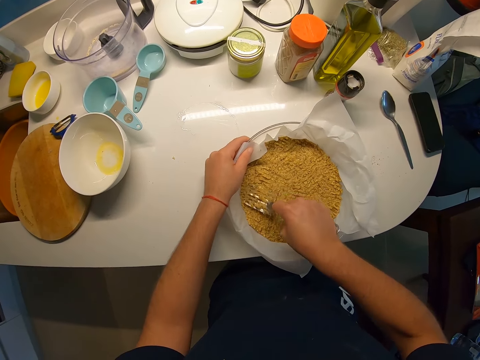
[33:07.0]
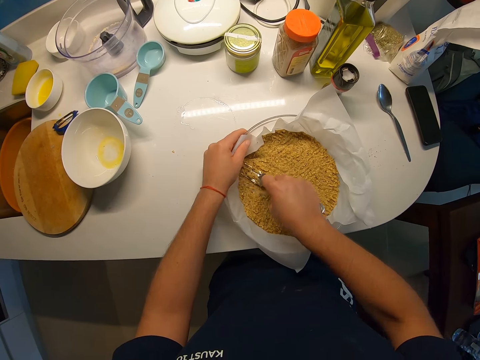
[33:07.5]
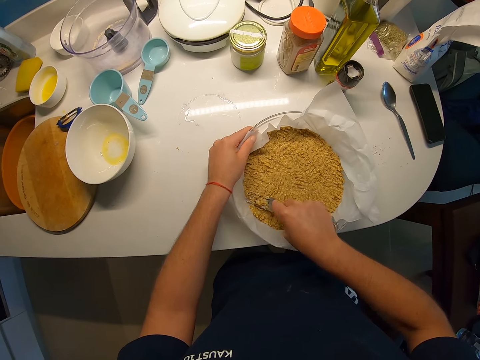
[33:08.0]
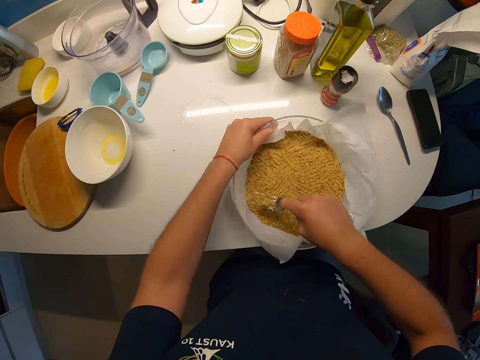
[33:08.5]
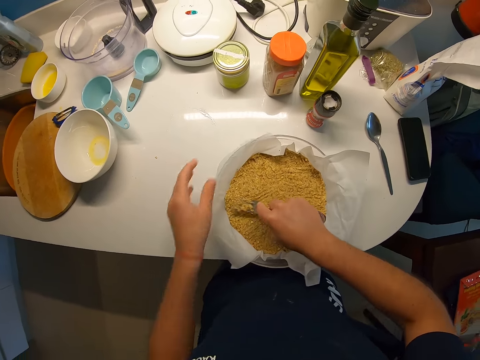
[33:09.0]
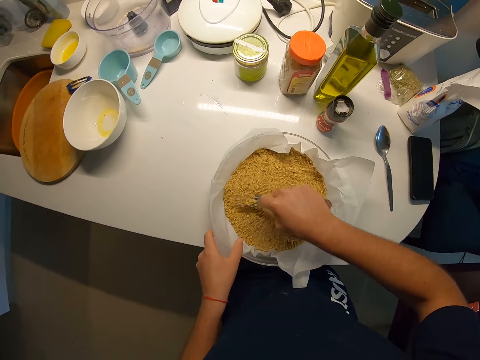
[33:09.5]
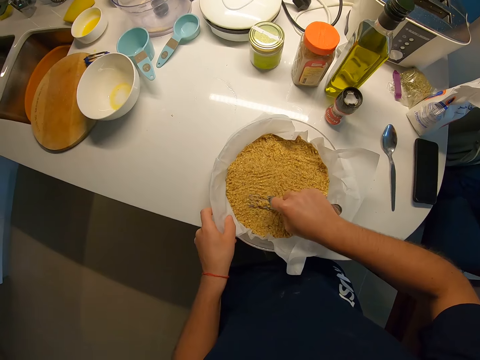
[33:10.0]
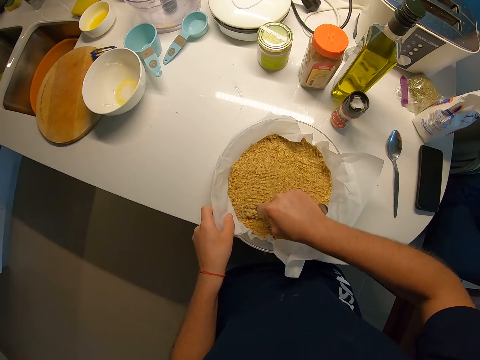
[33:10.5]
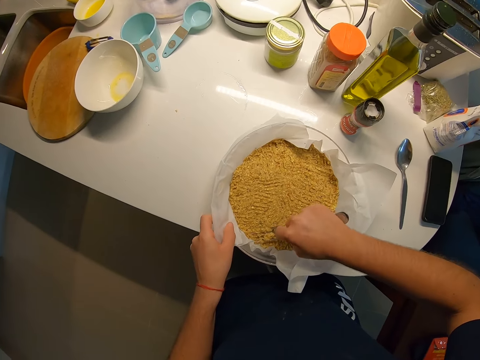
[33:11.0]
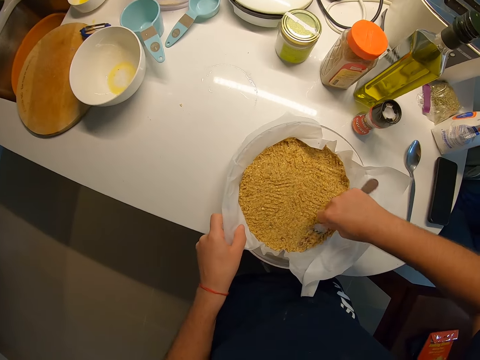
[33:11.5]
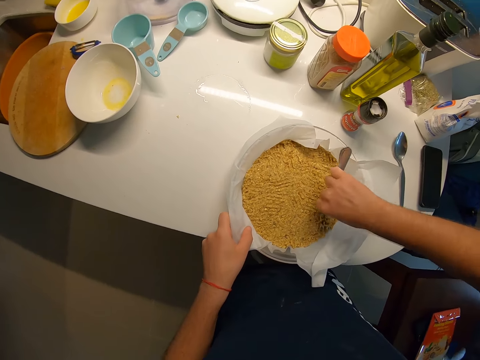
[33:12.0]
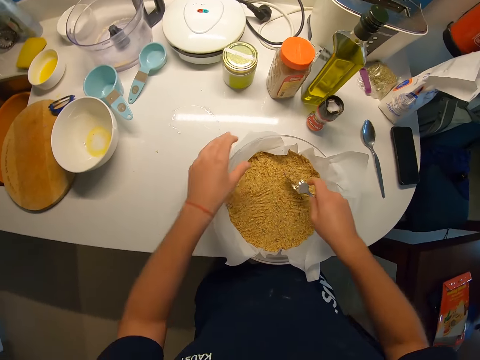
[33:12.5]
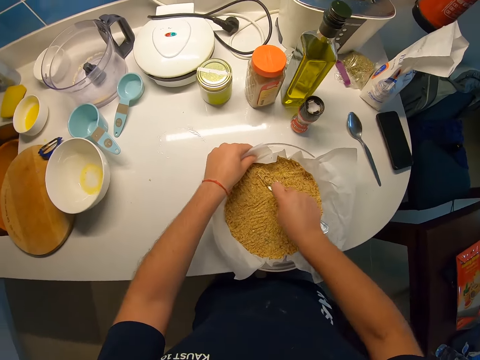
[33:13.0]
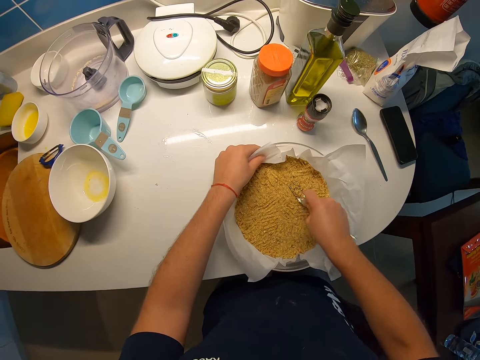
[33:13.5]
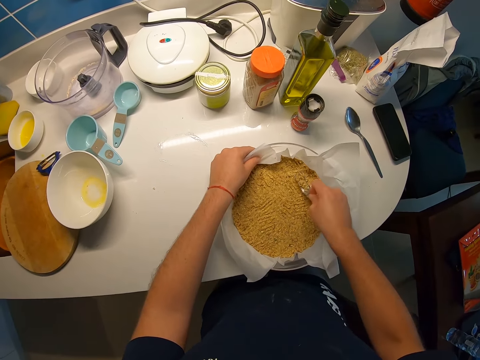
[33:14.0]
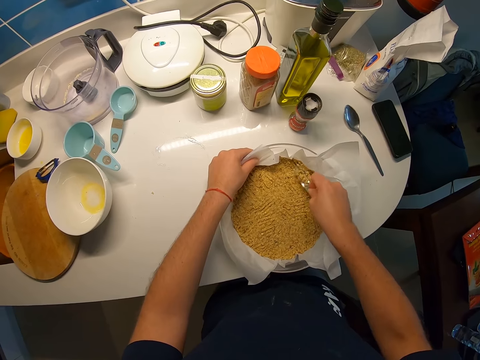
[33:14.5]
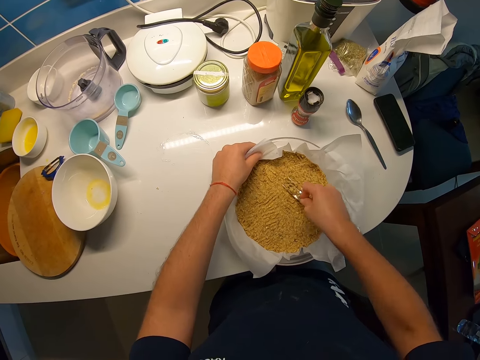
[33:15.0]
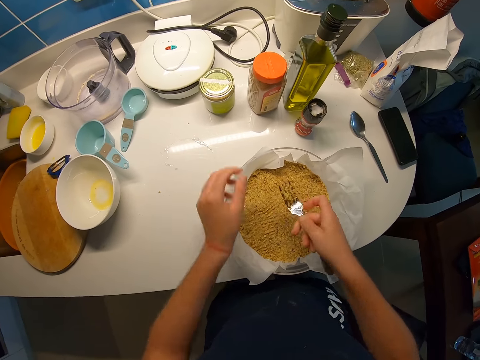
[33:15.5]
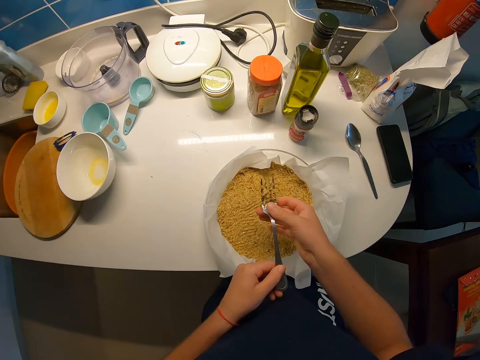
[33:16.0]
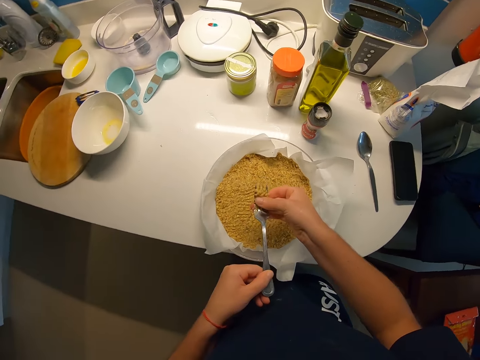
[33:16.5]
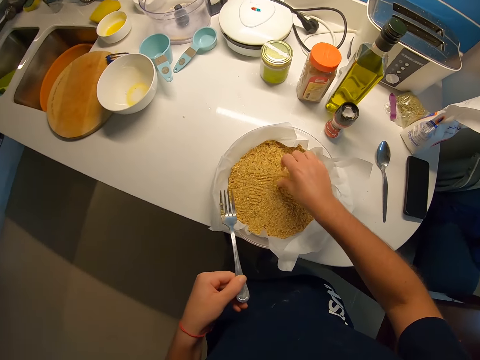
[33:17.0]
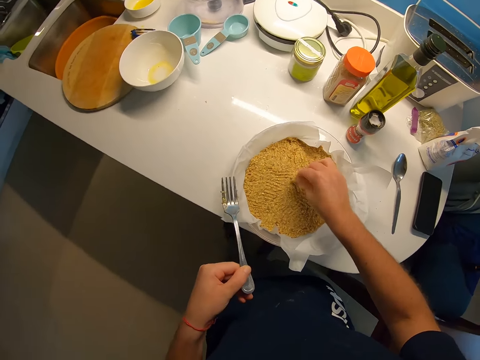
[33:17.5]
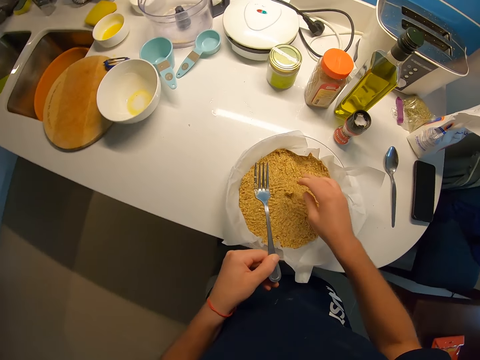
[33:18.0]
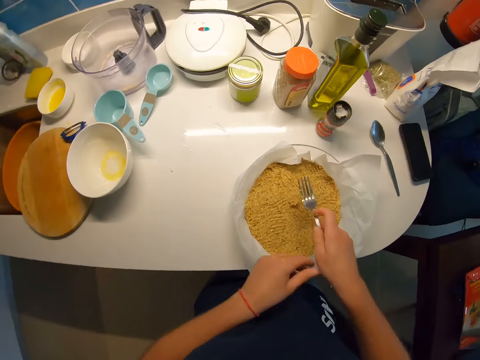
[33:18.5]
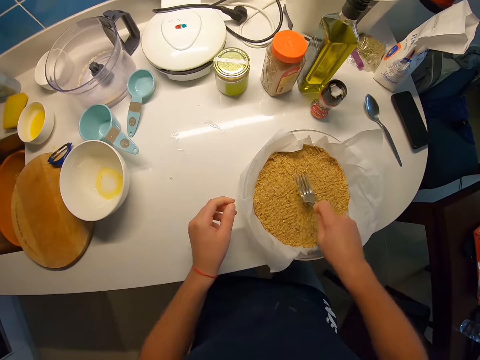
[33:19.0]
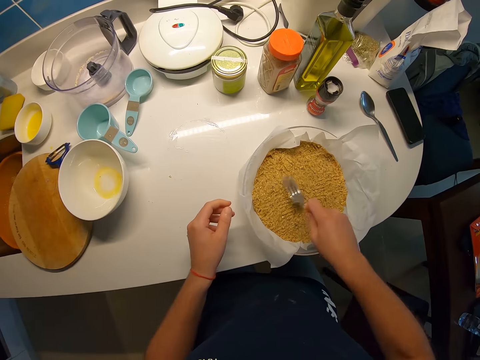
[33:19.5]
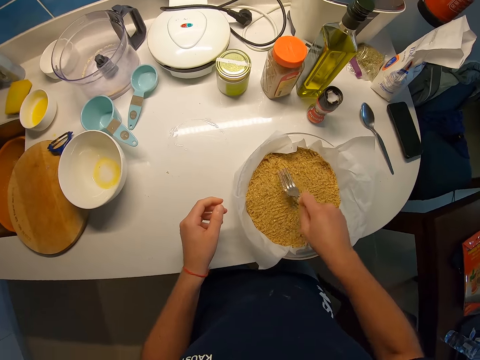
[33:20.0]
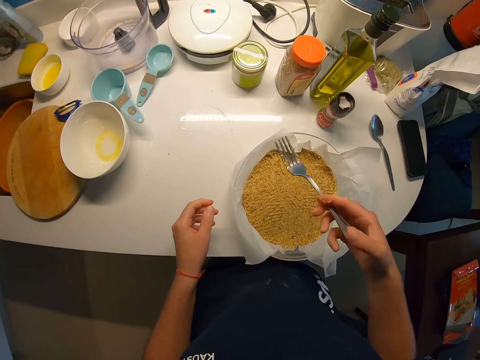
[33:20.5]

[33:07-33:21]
The camera wearer turns the plate clockwise with both hands. She holds the paper in the plate with her left hand. She presses the grains down with the fork in her right hand. She uses her right hand to remove a morsel of grains from the fork. She drops the morsel in her right hand in the plate. She presses the grains down with the fork in her right hand.

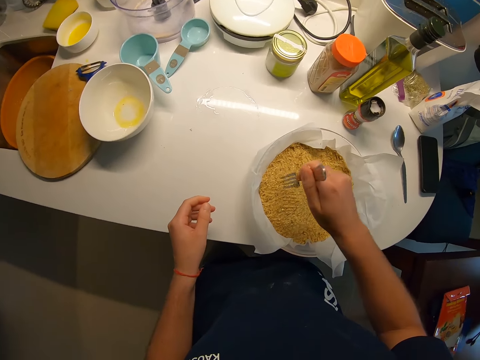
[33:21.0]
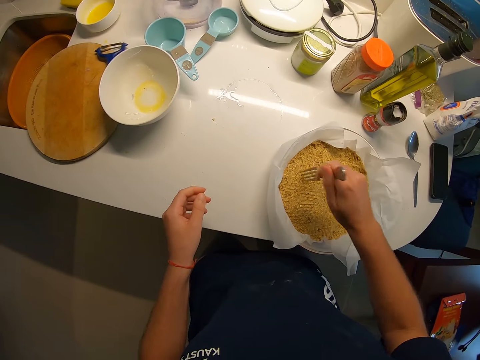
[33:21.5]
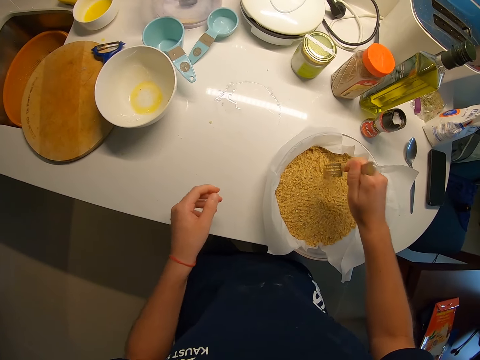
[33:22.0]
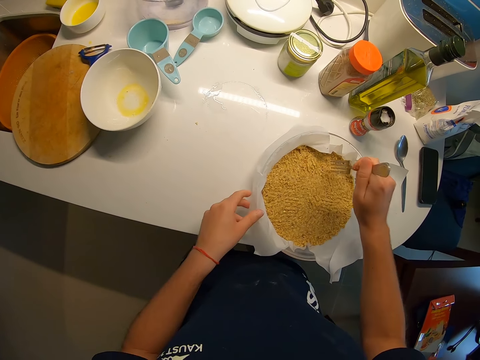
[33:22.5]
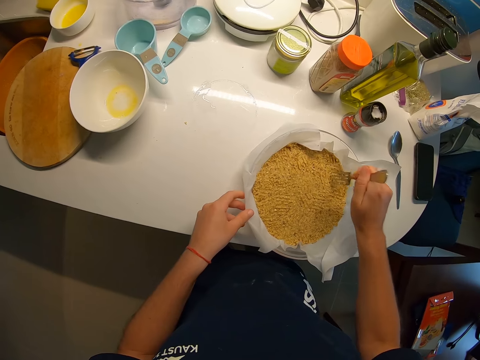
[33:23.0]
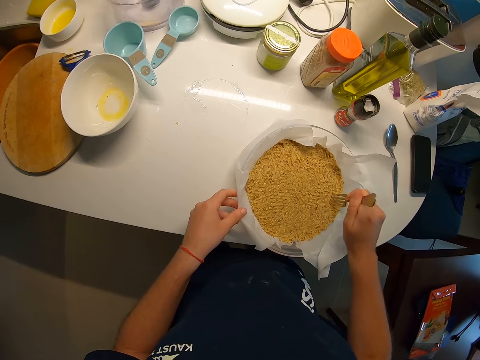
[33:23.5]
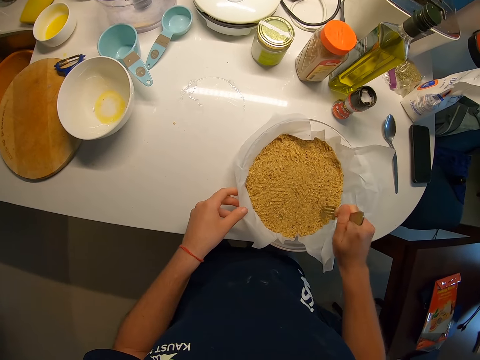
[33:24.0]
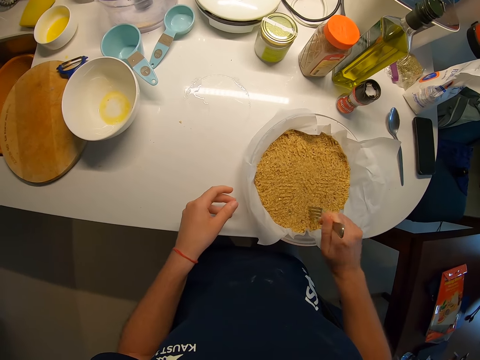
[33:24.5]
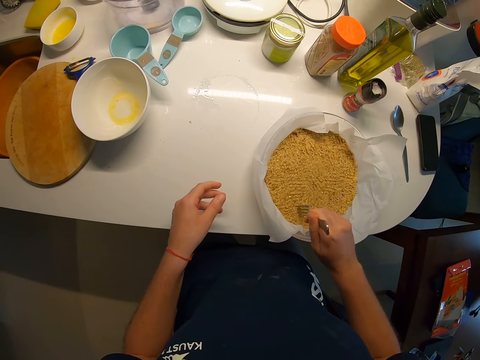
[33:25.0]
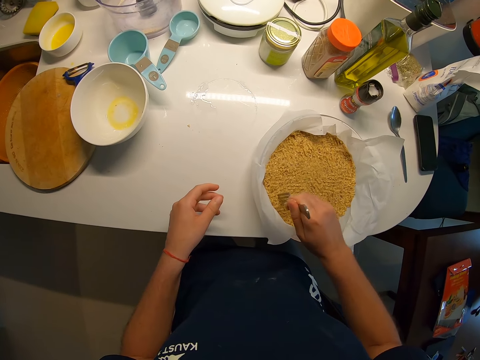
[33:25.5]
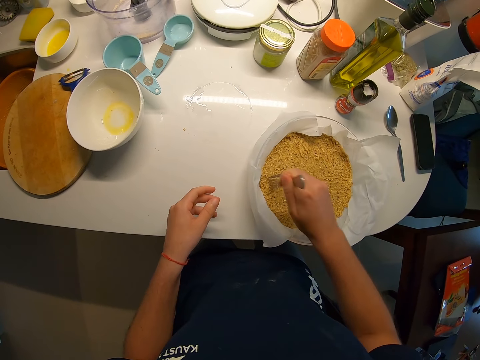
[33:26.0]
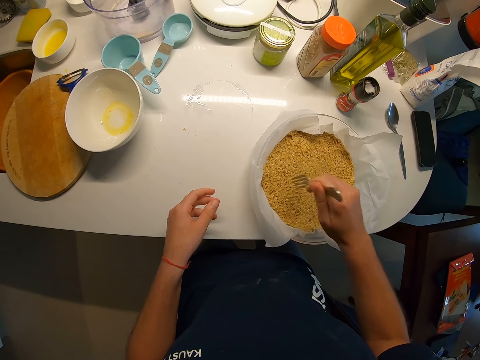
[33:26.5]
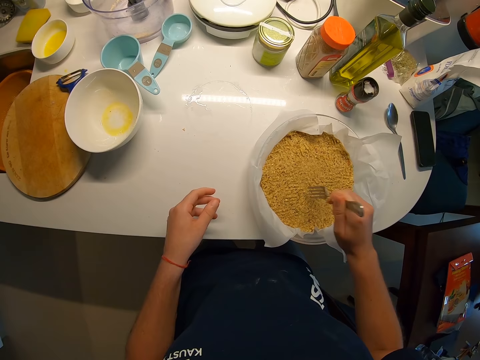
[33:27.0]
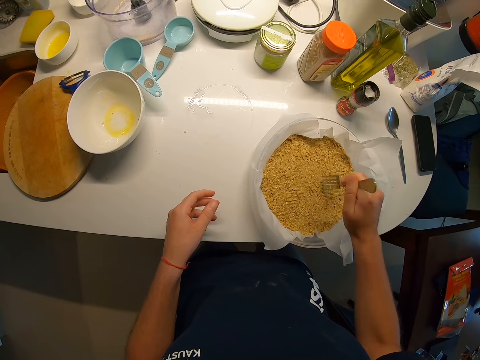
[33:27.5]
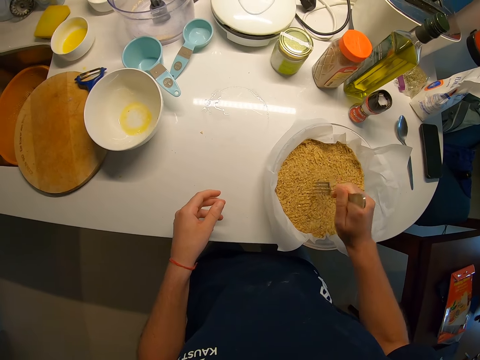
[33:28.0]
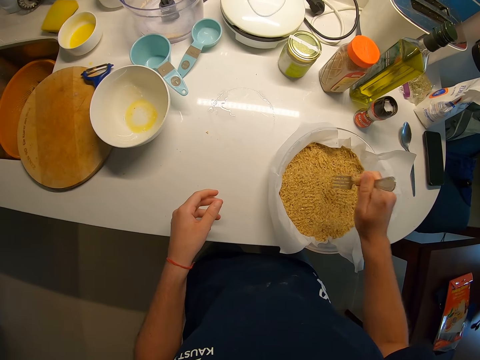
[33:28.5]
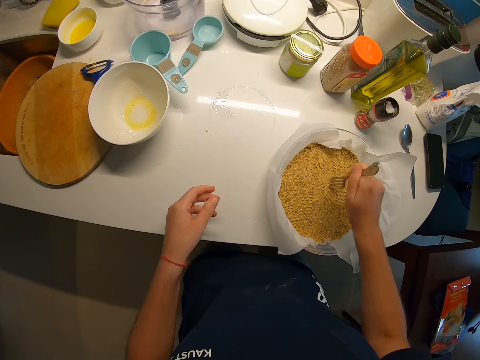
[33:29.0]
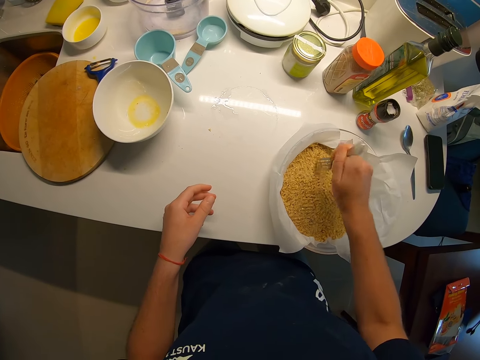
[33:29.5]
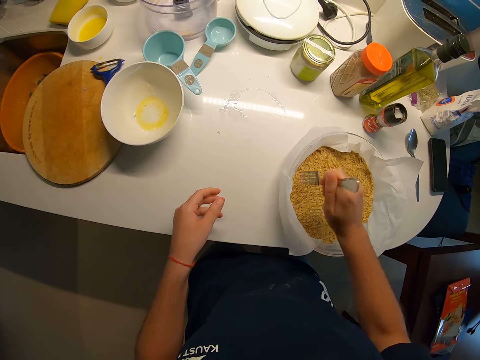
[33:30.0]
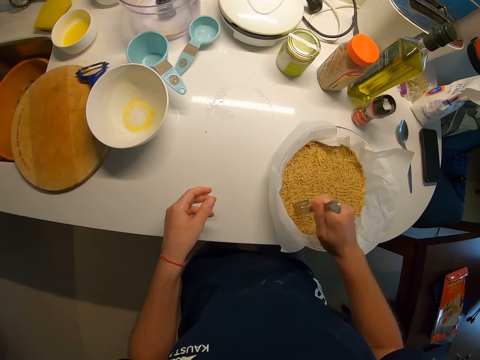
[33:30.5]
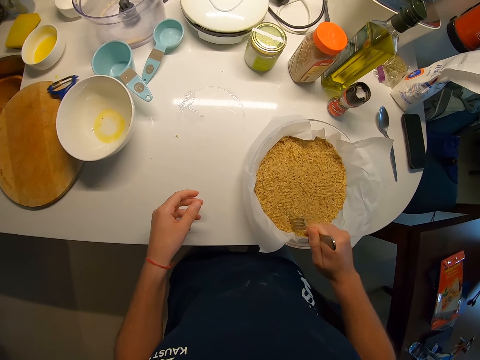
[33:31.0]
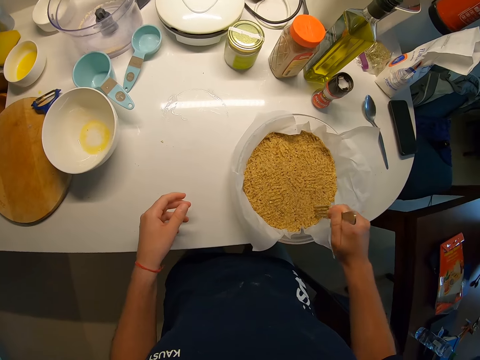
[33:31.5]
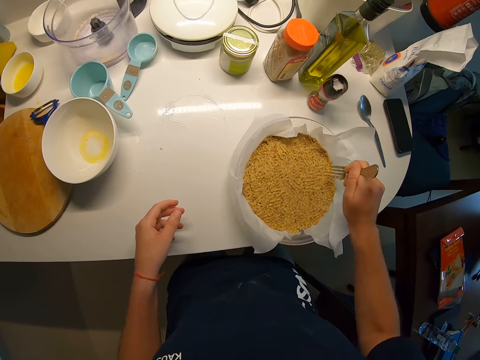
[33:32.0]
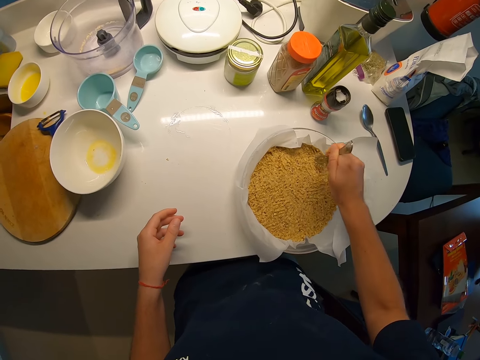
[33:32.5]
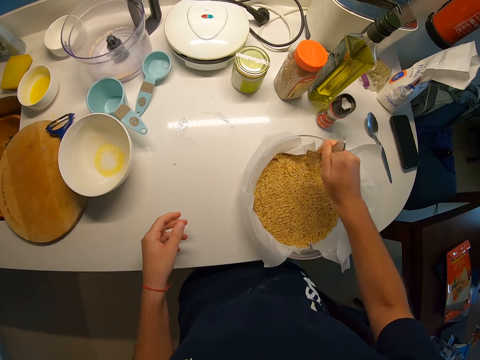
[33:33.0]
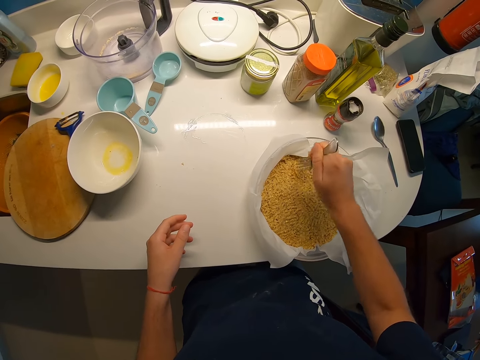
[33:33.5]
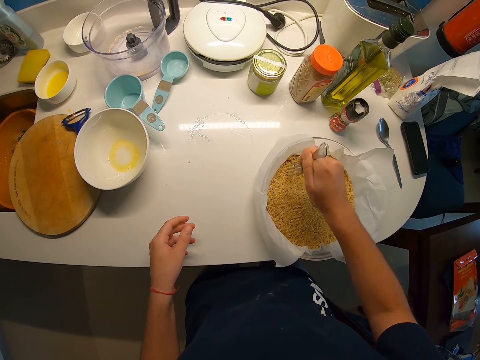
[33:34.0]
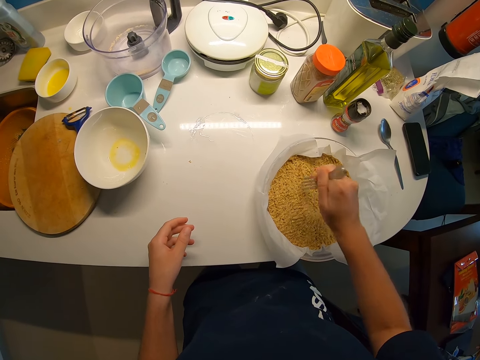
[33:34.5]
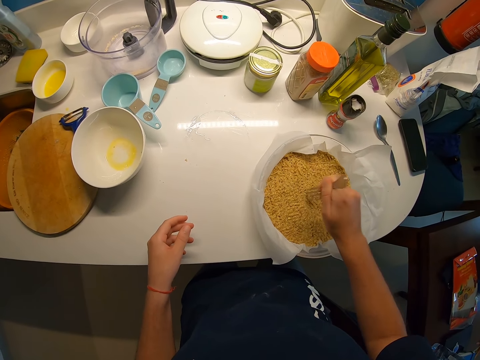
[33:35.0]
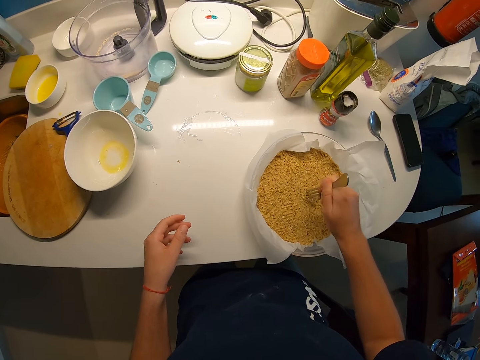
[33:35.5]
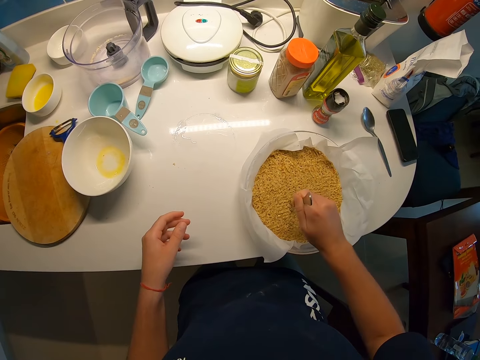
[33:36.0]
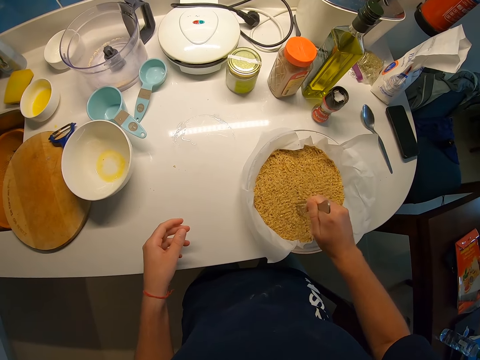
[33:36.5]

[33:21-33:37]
The camera wearer turns the fork upward with her right hand. She pricks the grains with the fork in her right hand.
